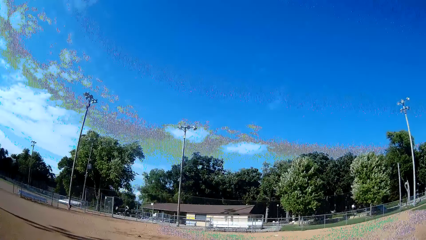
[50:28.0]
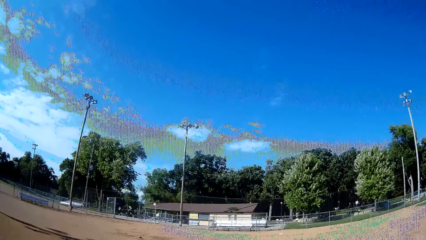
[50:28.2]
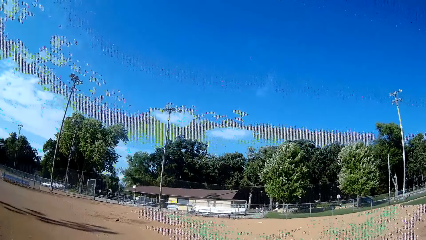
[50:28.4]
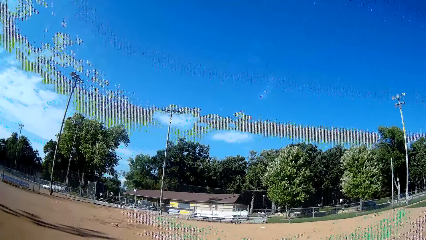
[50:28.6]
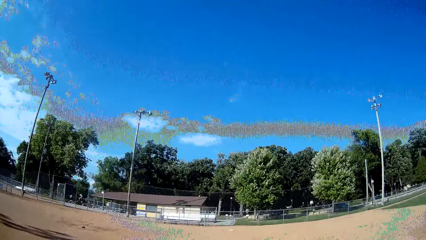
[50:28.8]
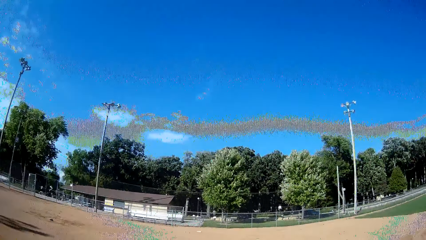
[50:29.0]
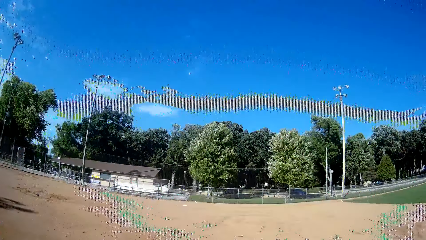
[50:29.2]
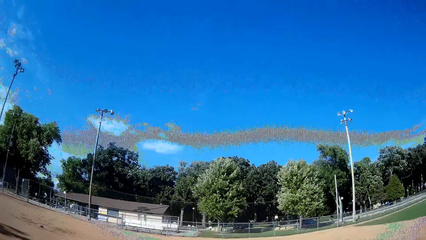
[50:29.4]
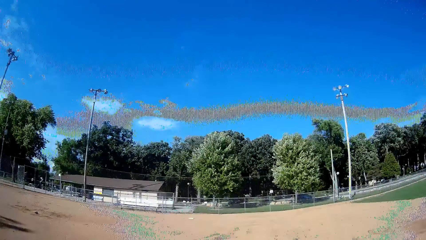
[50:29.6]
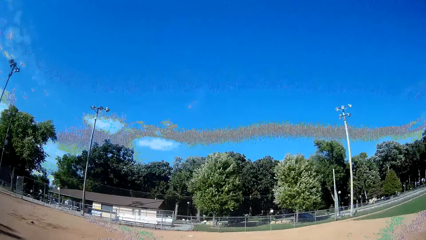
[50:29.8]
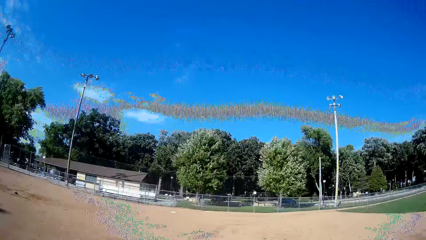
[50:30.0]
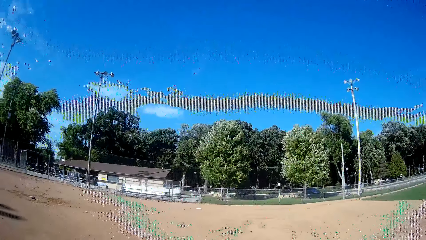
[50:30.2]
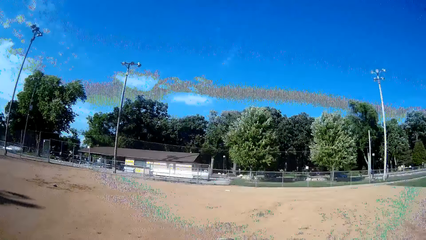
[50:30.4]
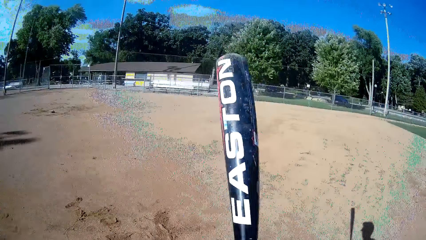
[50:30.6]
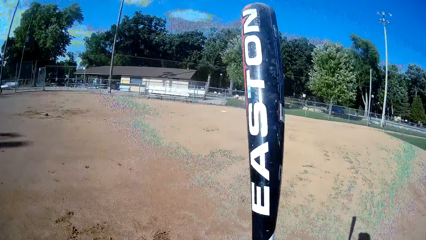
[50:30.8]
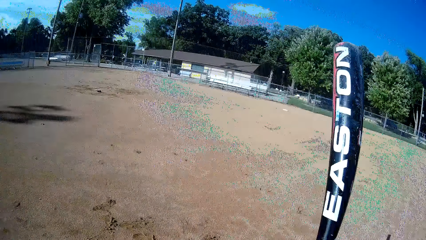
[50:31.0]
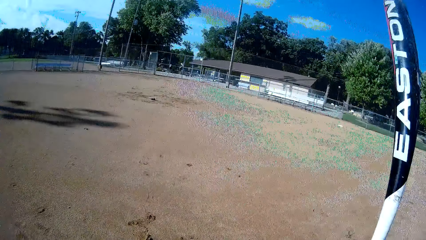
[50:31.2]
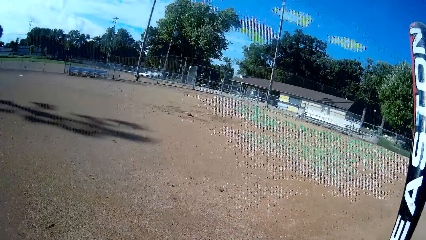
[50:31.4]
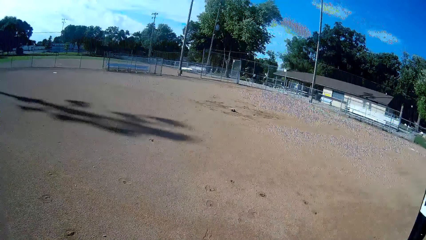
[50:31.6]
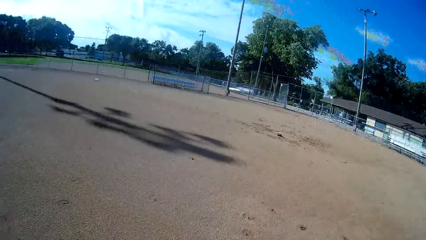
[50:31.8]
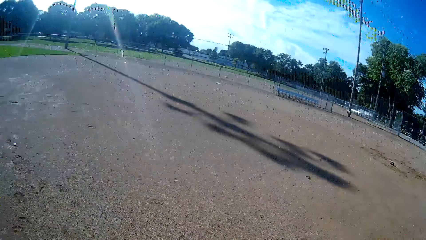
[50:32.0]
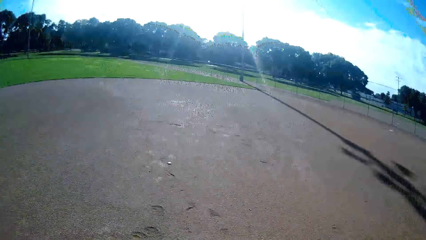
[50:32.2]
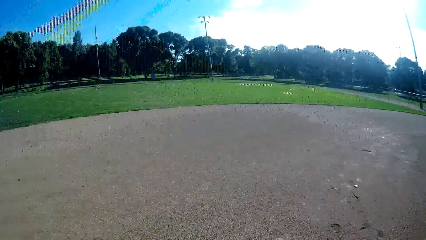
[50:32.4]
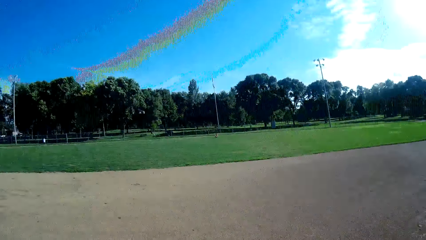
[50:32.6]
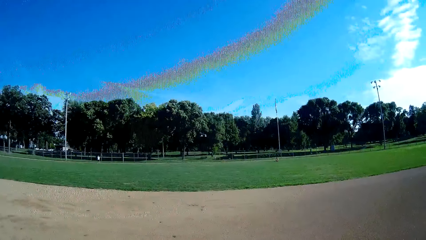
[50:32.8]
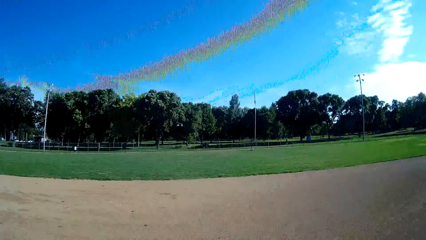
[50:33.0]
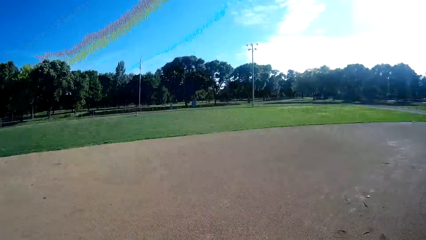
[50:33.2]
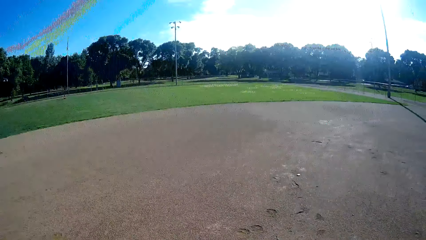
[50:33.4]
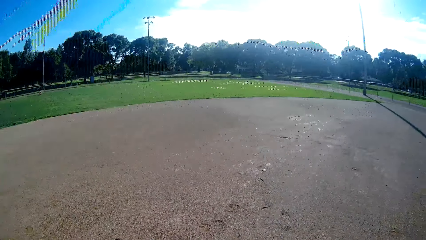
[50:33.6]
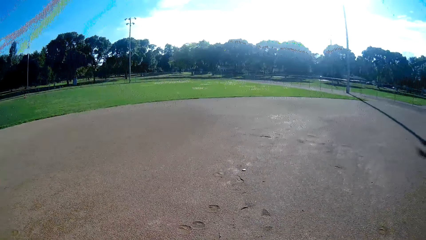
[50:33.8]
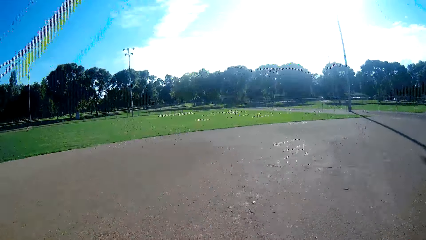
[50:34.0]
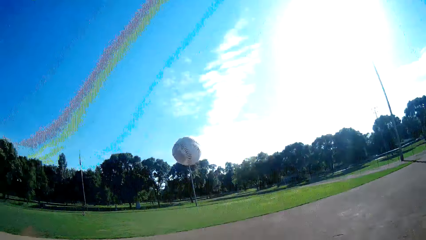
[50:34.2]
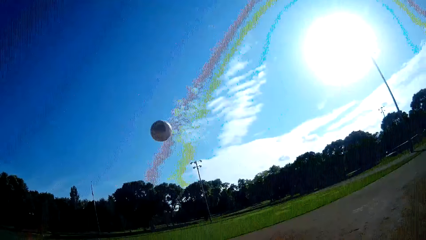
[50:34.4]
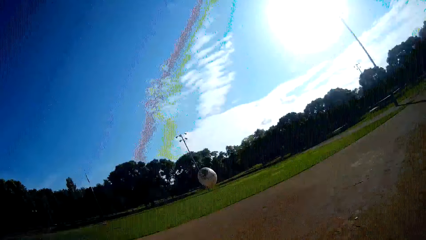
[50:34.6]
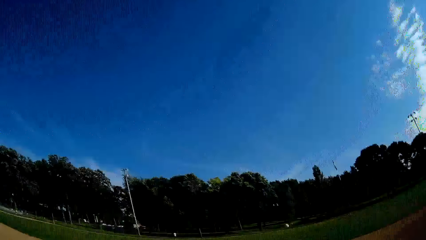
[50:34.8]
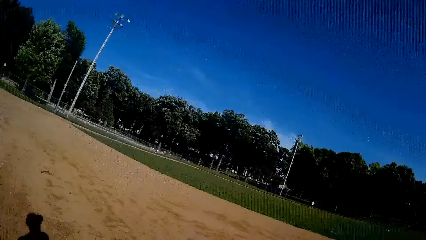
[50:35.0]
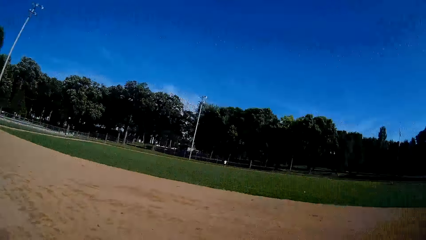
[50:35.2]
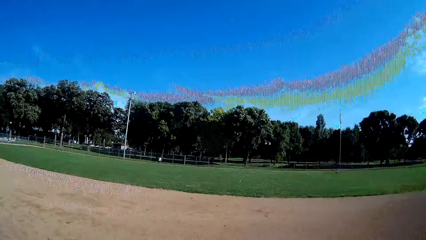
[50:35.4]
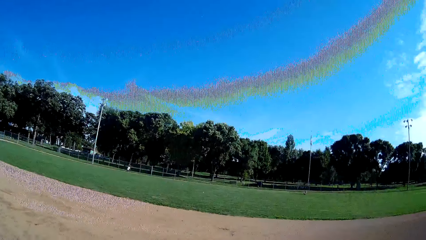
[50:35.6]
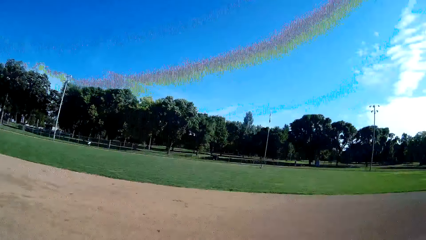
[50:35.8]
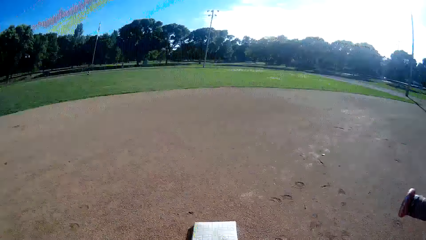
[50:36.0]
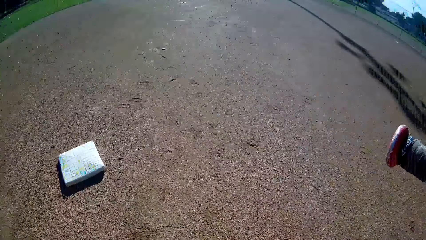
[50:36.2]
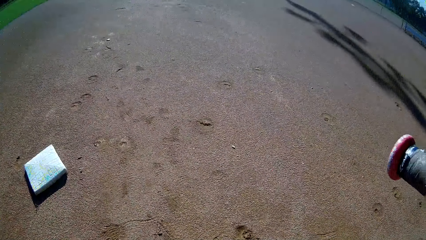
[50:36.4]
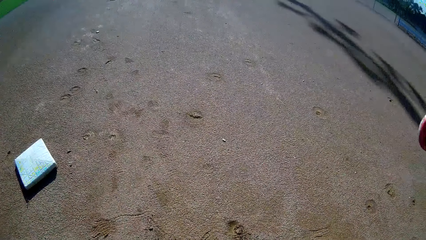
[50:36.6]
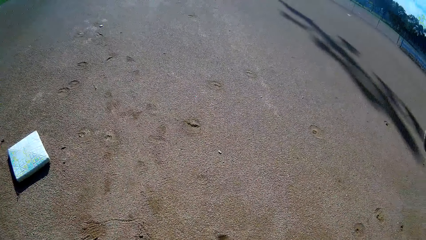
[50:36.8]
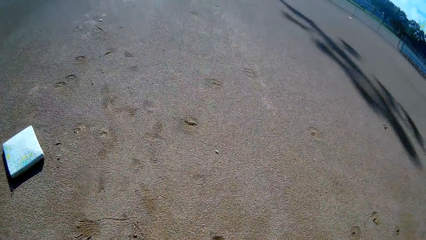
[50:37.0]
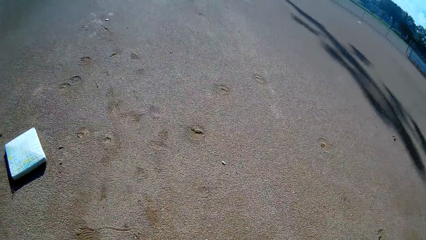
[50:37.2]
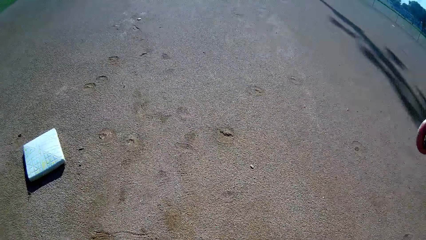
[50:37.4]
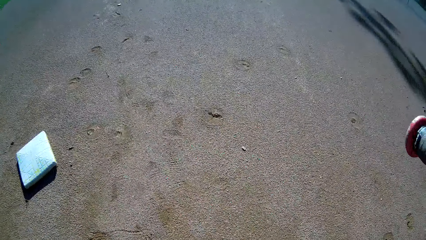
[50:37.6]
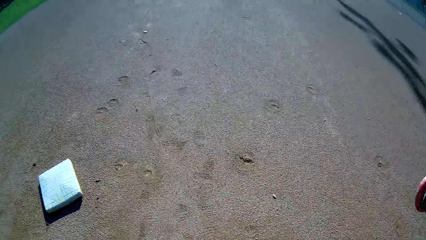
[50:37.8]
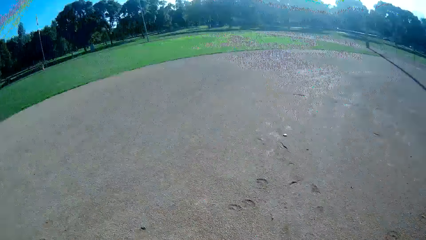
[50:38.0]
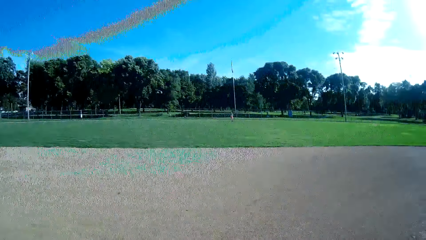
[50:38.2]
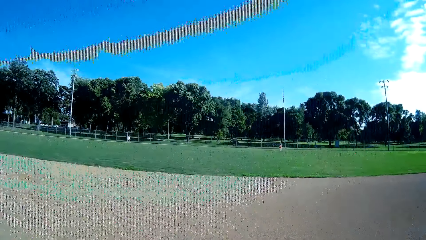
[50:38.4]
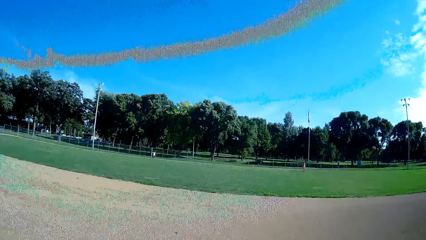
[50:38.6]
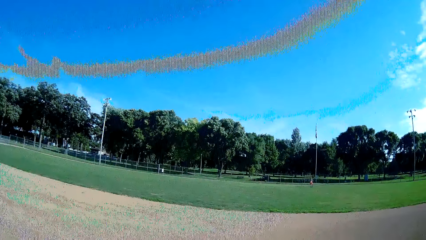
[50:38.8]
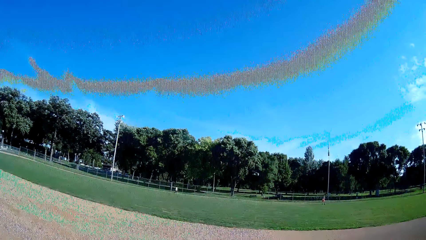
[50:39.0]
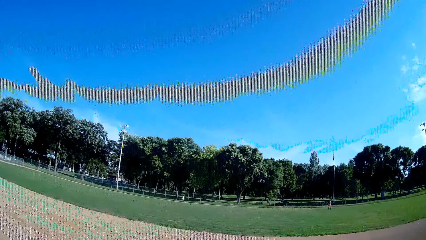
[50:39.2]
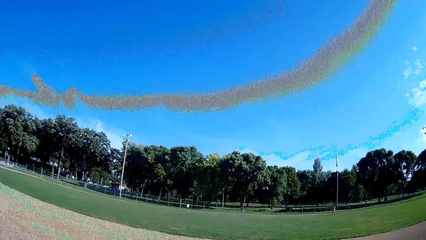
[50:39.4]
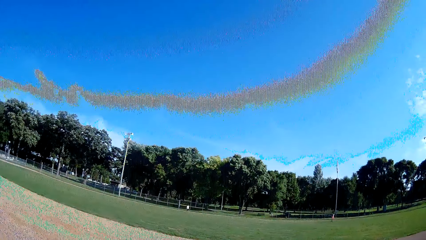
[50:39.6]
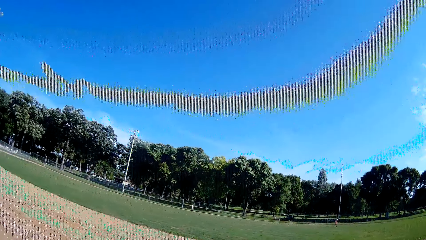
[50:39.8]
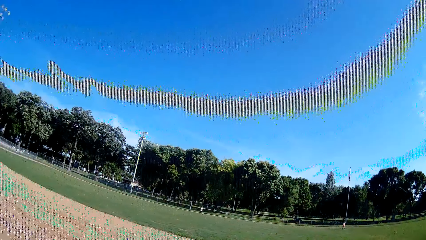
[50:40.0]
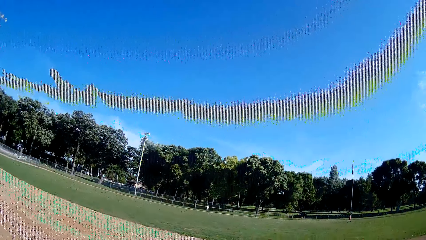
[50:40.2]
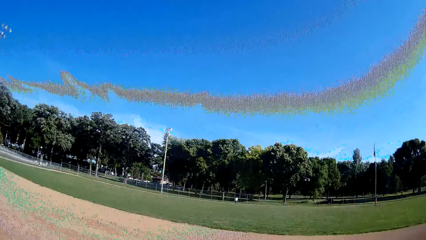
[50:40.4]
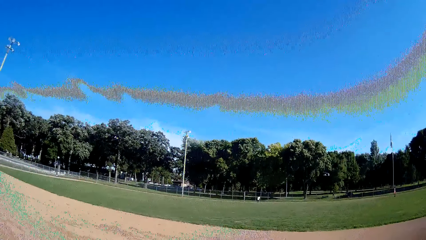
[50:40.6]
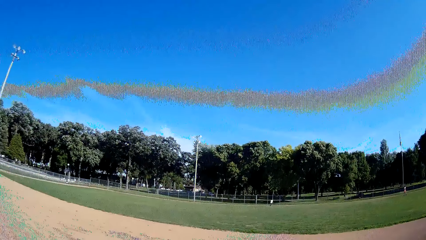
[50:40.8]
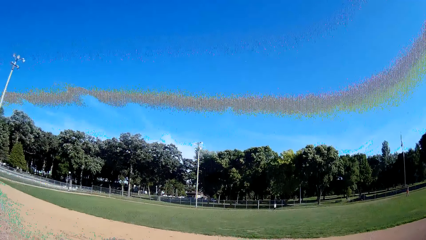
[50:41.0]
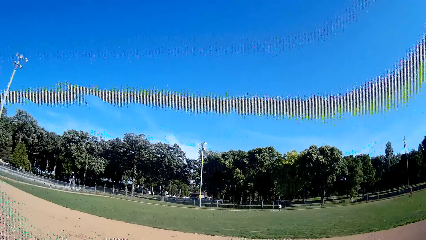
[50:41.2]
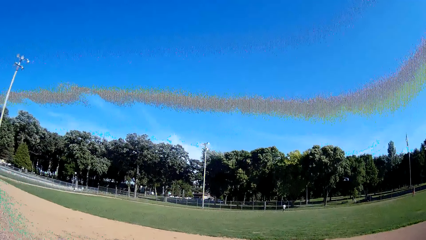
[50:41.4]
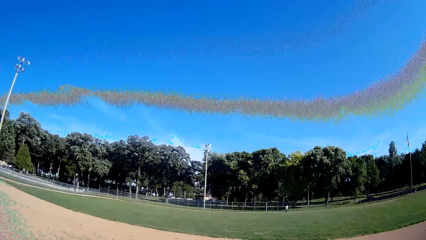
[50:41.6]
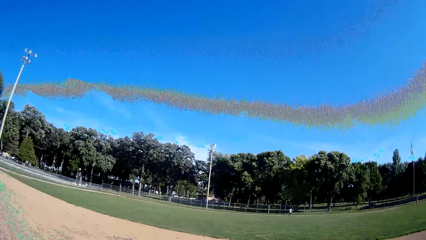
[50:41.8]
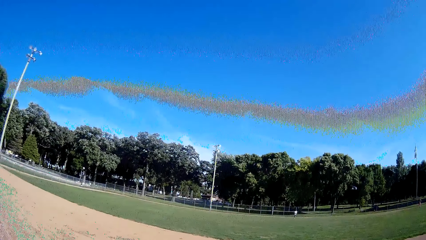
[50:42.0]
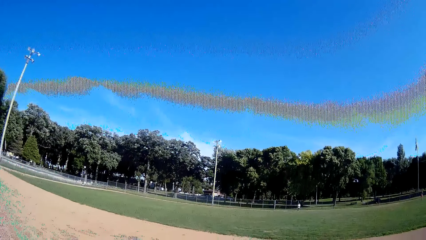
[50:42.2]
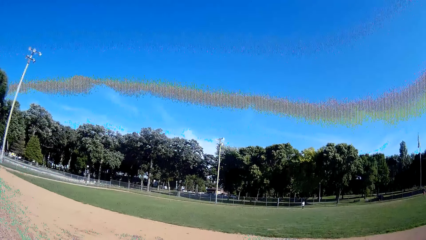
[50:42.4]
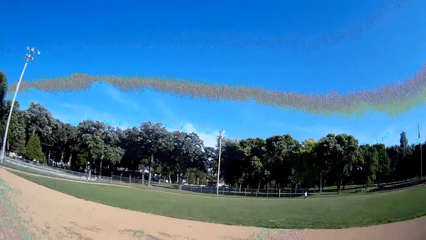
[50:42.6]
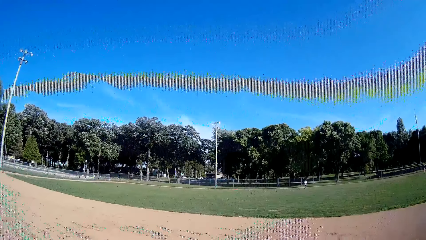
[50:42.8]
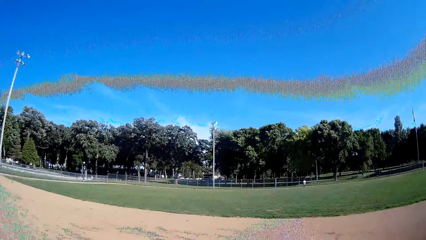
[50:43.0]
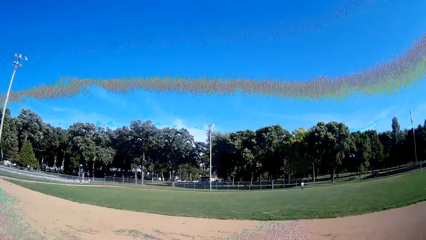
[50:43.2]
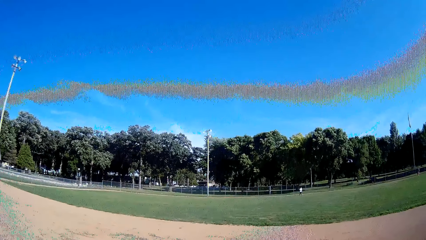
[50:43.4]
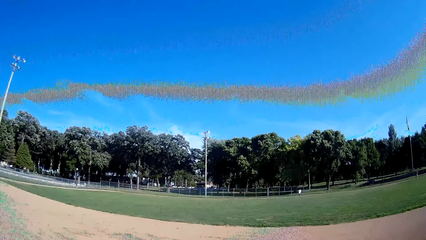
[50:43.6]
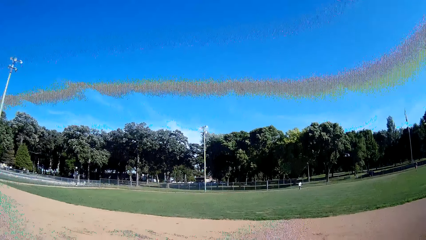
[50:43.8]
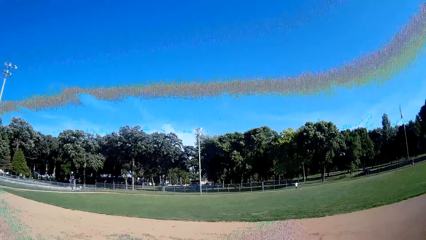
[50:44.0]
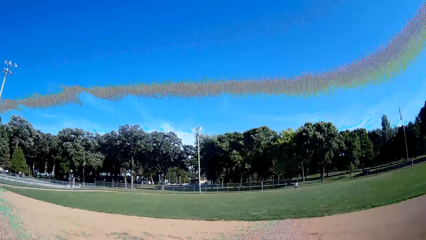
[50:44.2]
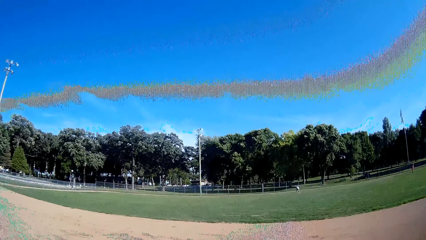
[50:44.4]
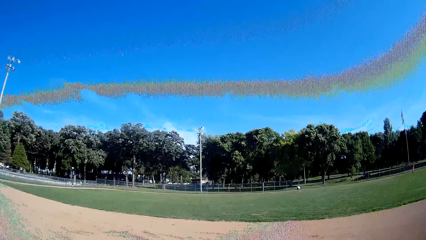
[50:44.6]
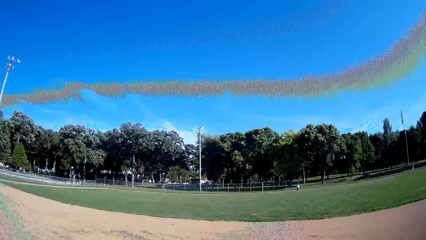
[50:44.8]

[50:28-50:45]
The camera wearer raises the bat. They throw the ball up and kick the baseball with a baseball bat. They exclaim. They look around the baseball field. A man jogs towards the ball.
